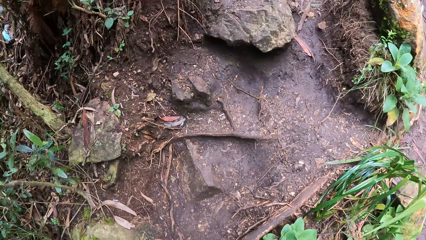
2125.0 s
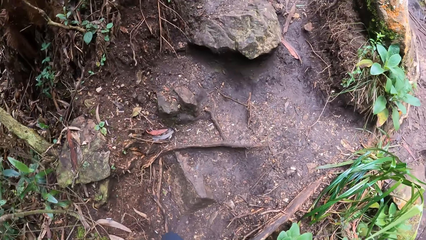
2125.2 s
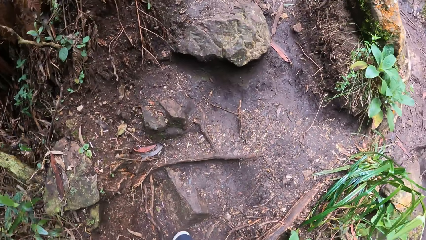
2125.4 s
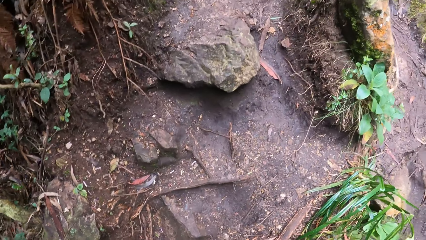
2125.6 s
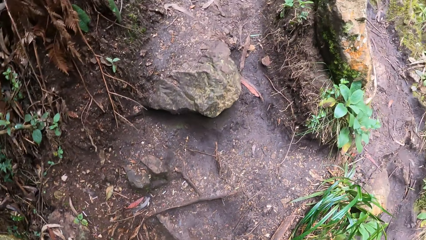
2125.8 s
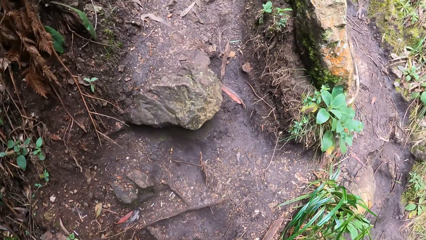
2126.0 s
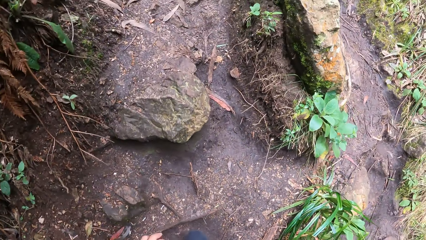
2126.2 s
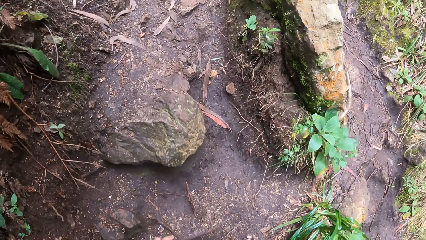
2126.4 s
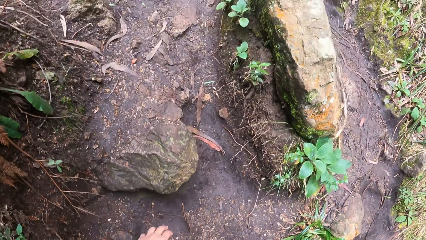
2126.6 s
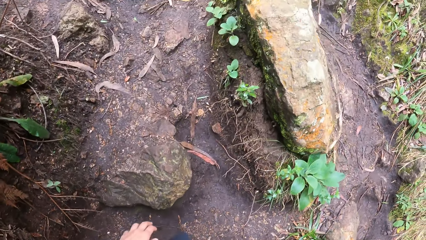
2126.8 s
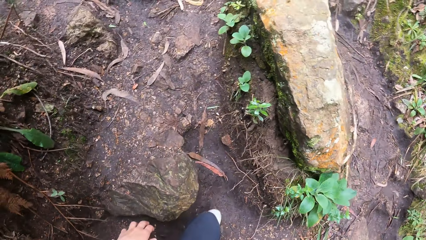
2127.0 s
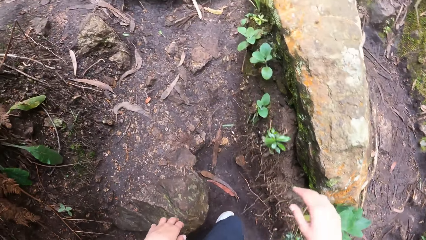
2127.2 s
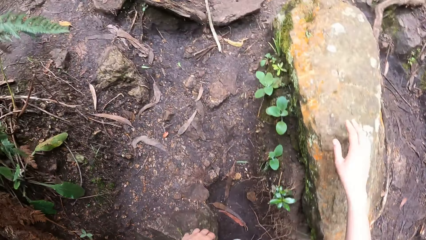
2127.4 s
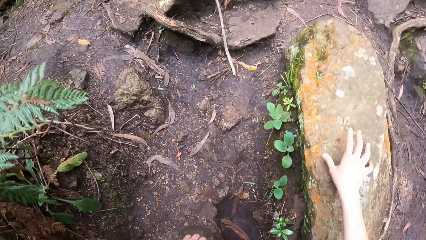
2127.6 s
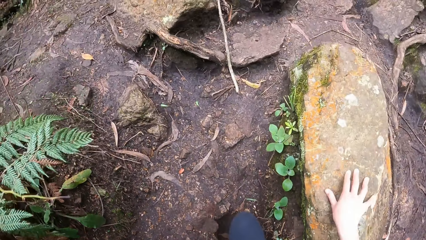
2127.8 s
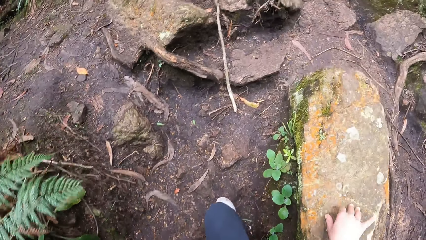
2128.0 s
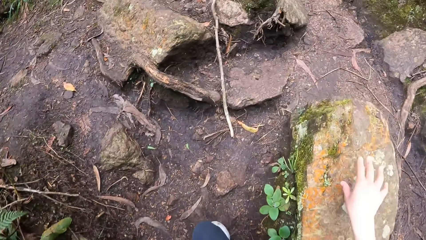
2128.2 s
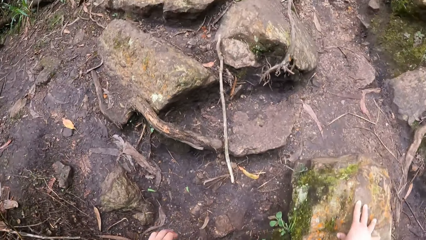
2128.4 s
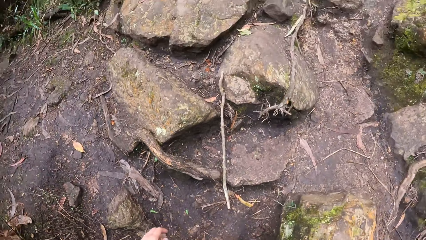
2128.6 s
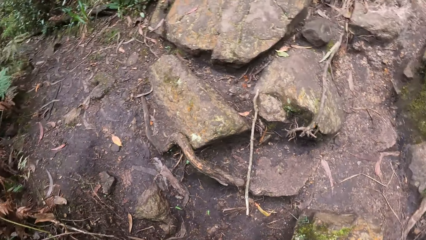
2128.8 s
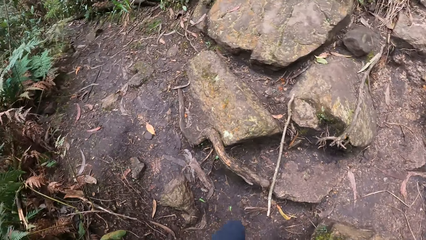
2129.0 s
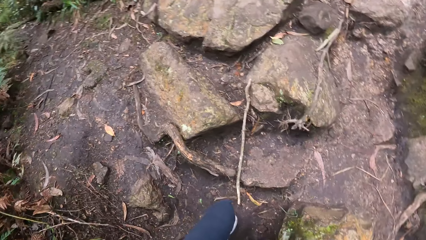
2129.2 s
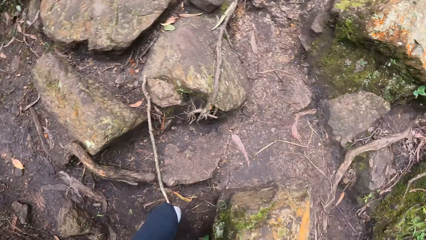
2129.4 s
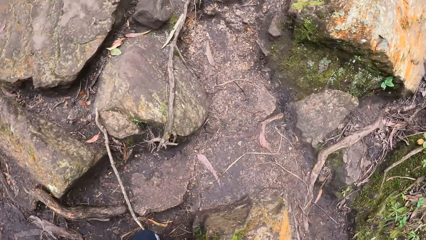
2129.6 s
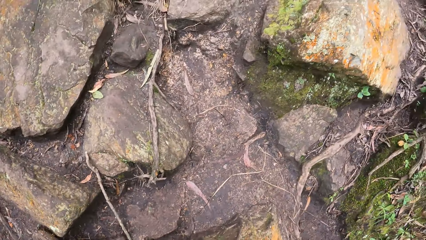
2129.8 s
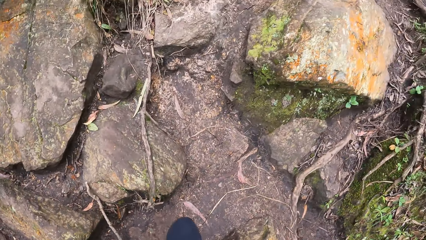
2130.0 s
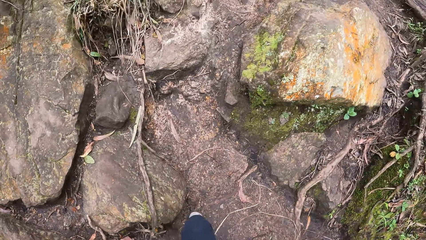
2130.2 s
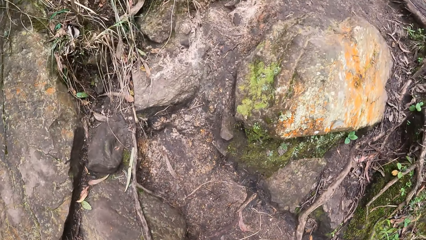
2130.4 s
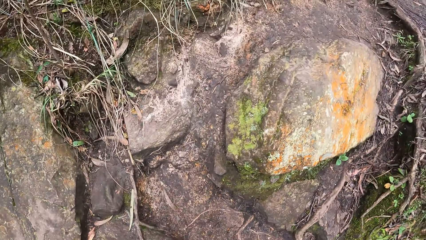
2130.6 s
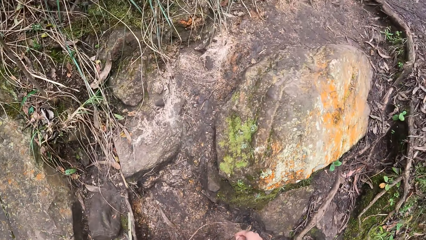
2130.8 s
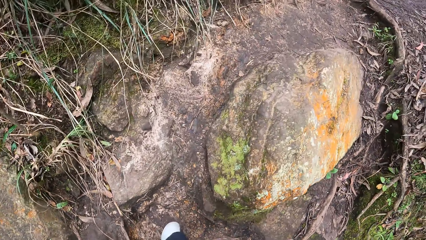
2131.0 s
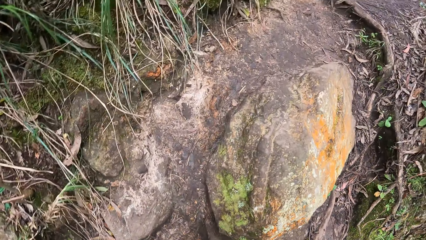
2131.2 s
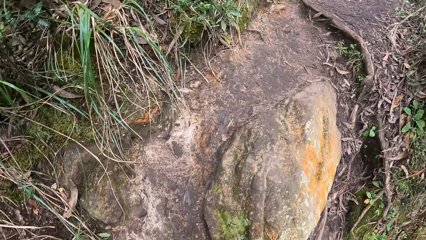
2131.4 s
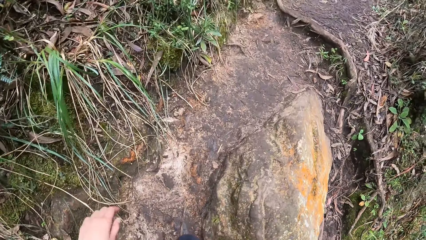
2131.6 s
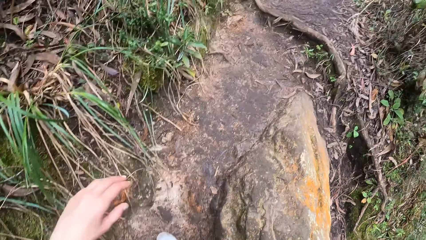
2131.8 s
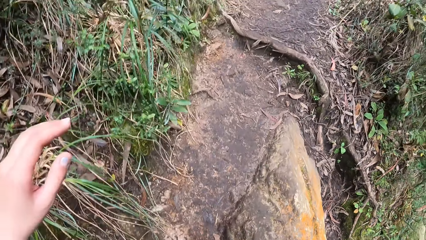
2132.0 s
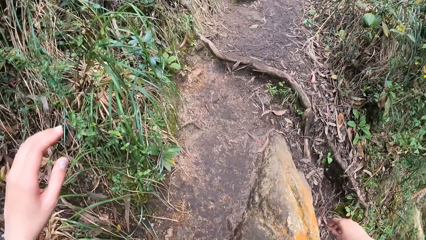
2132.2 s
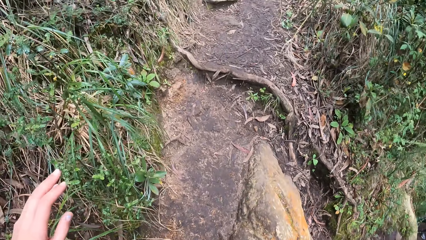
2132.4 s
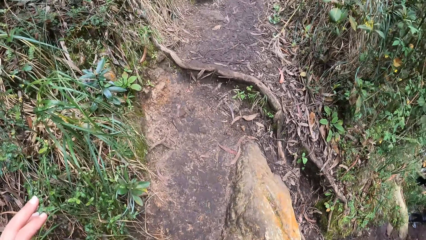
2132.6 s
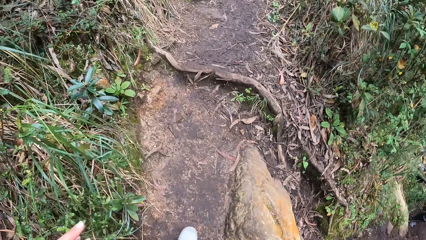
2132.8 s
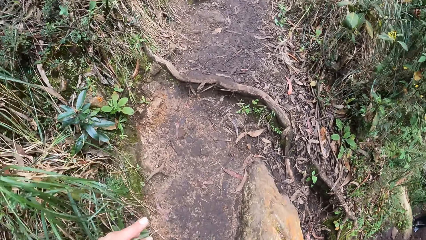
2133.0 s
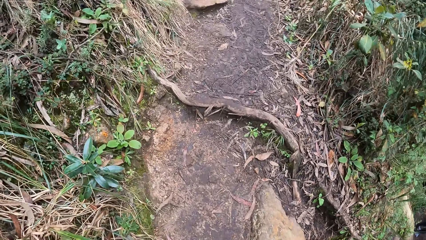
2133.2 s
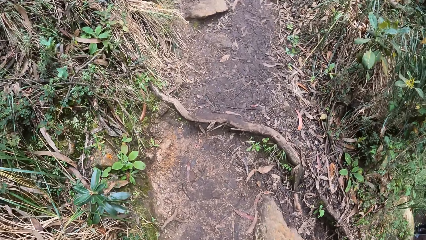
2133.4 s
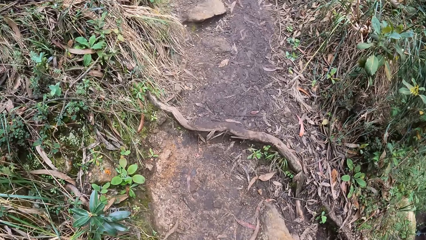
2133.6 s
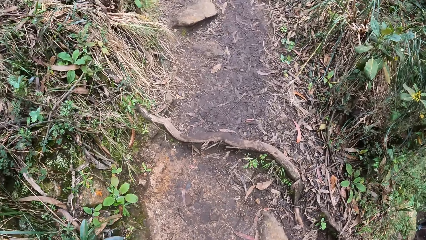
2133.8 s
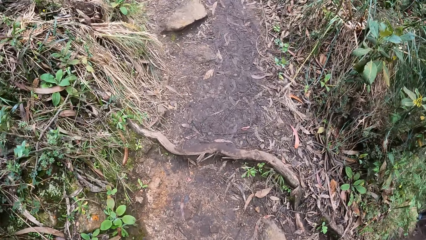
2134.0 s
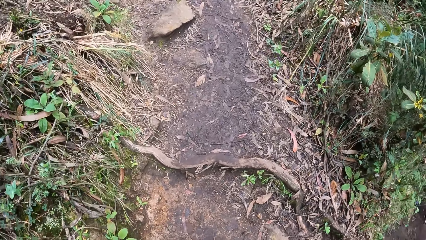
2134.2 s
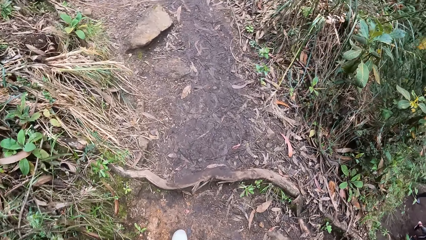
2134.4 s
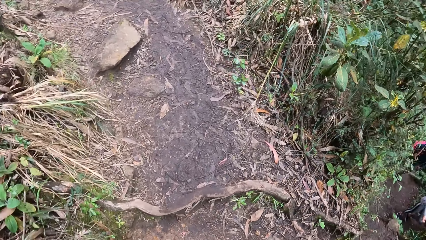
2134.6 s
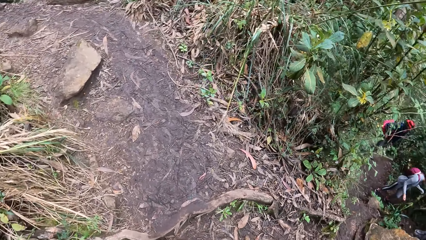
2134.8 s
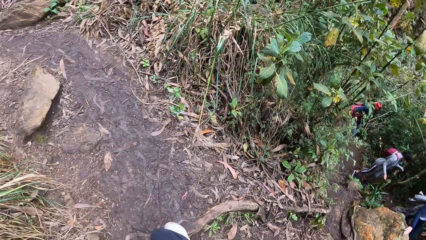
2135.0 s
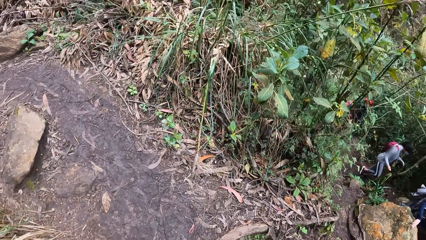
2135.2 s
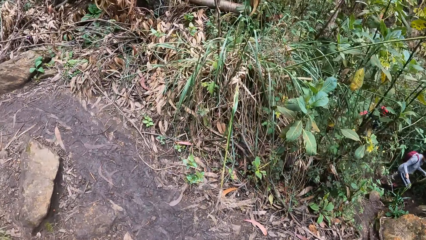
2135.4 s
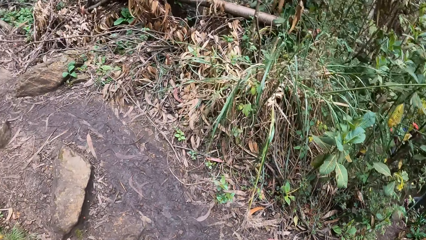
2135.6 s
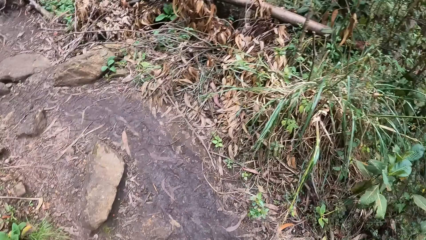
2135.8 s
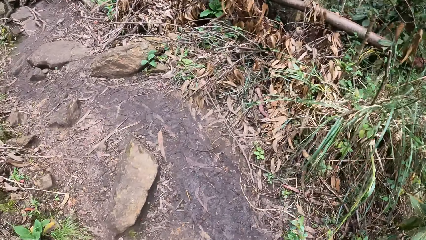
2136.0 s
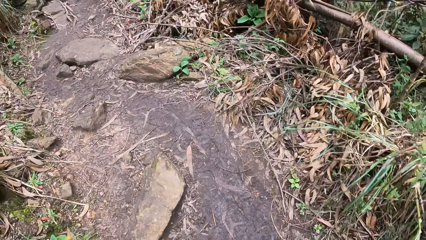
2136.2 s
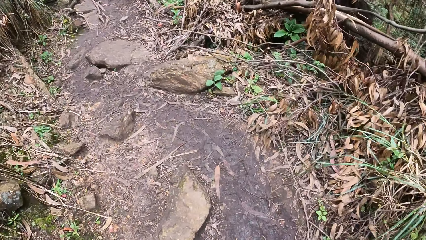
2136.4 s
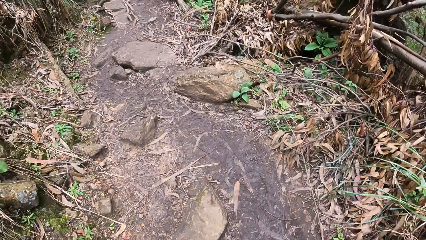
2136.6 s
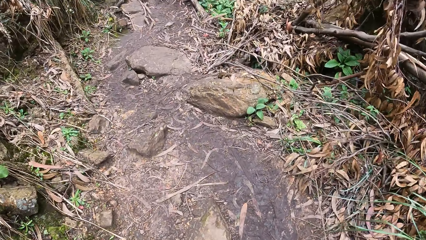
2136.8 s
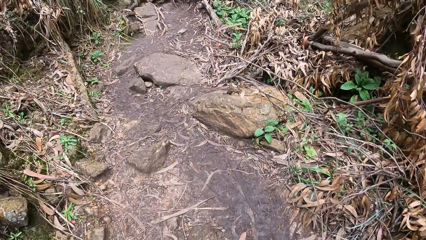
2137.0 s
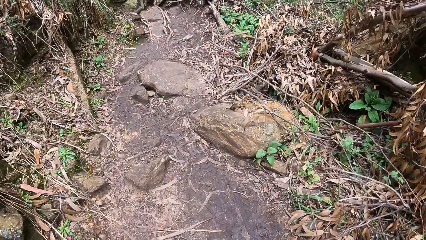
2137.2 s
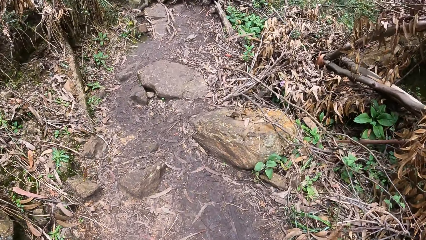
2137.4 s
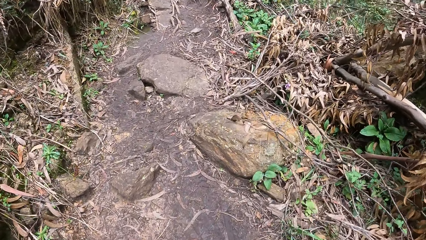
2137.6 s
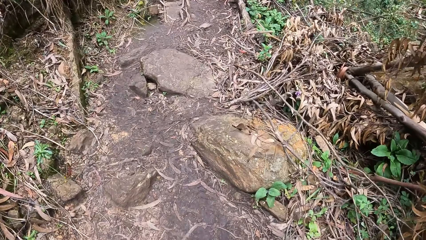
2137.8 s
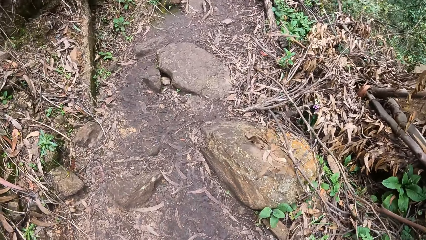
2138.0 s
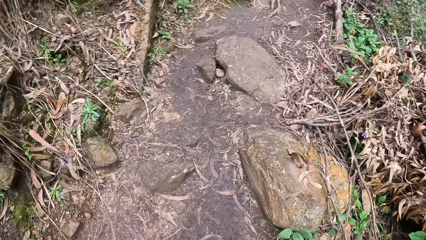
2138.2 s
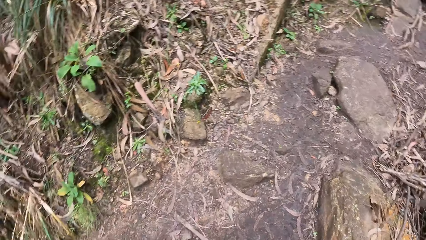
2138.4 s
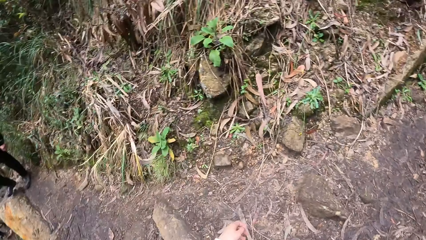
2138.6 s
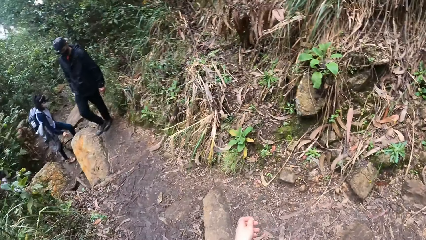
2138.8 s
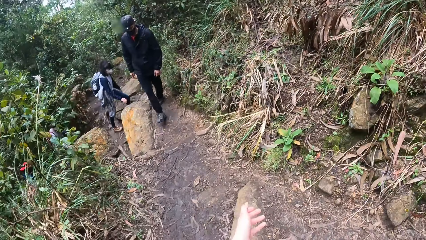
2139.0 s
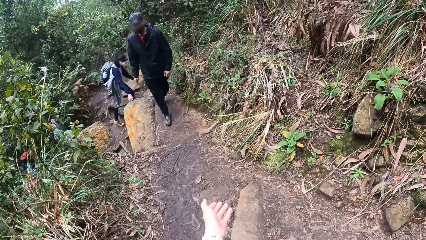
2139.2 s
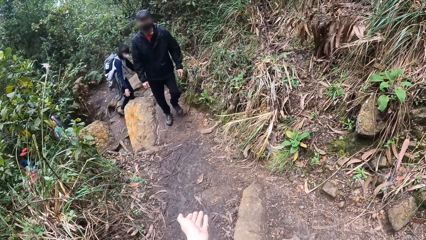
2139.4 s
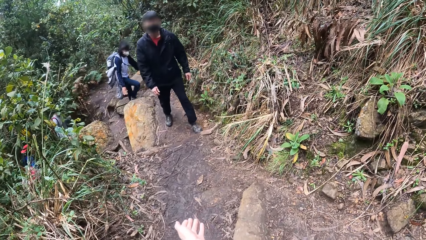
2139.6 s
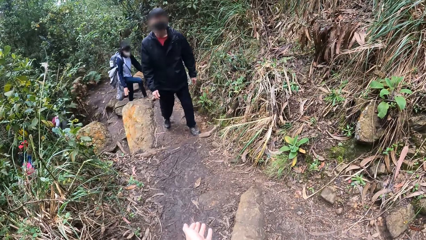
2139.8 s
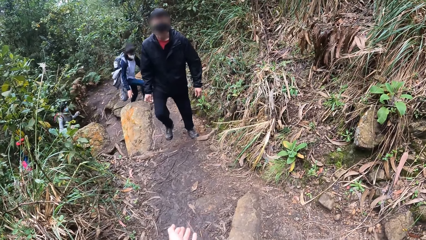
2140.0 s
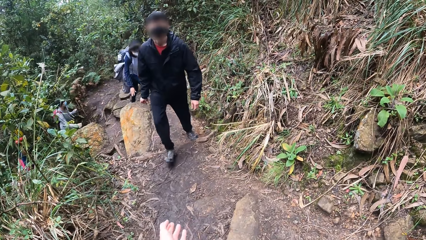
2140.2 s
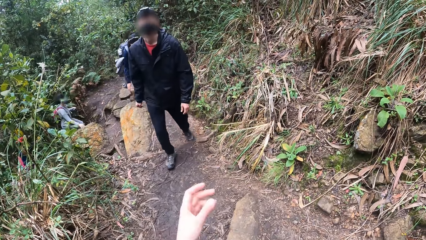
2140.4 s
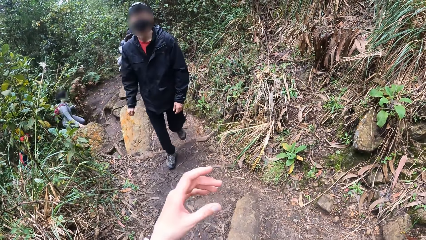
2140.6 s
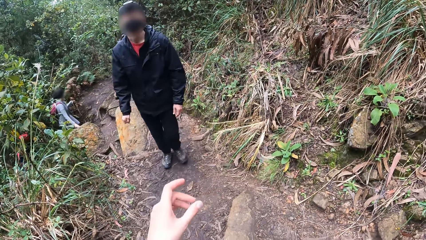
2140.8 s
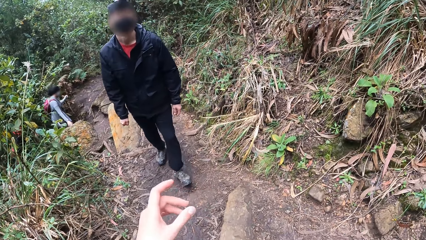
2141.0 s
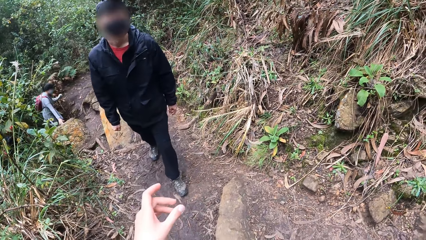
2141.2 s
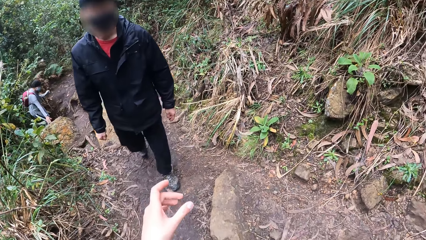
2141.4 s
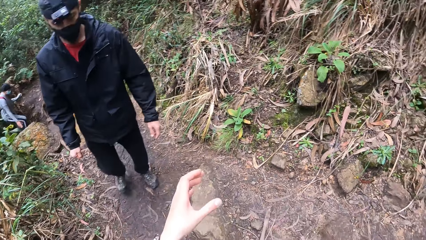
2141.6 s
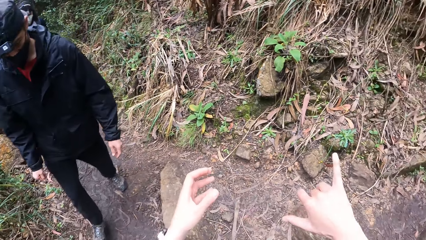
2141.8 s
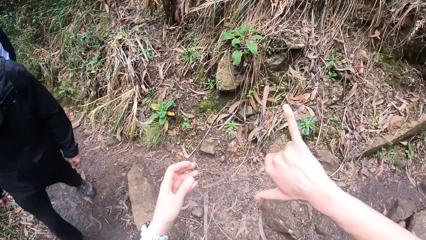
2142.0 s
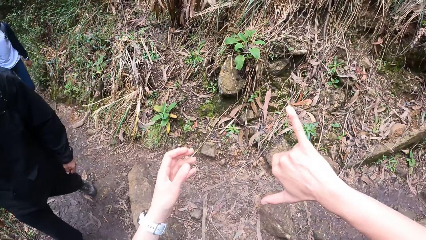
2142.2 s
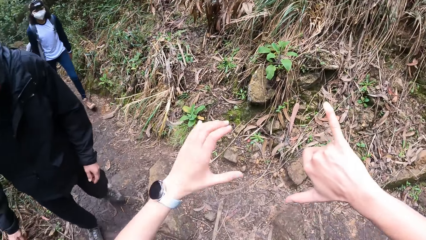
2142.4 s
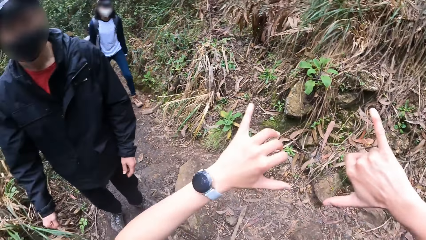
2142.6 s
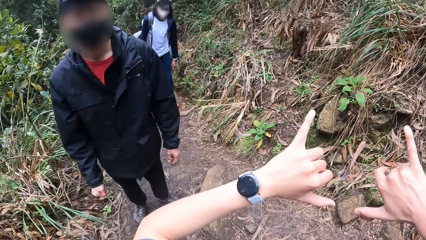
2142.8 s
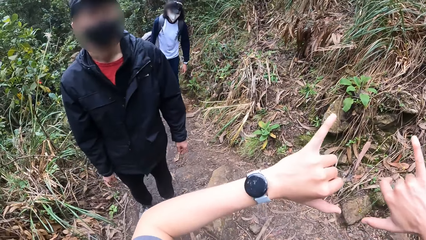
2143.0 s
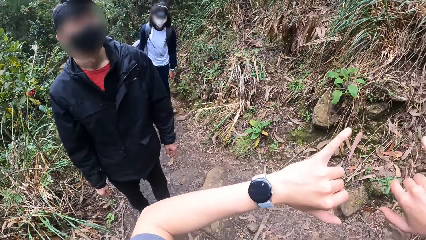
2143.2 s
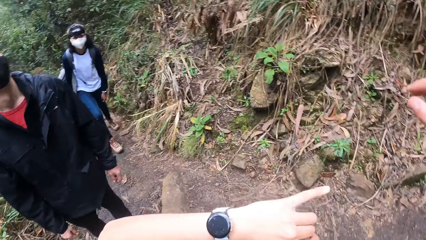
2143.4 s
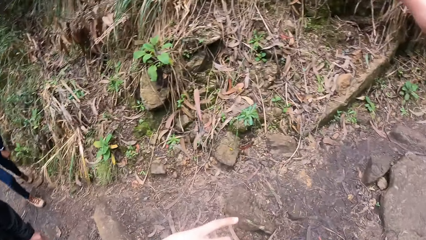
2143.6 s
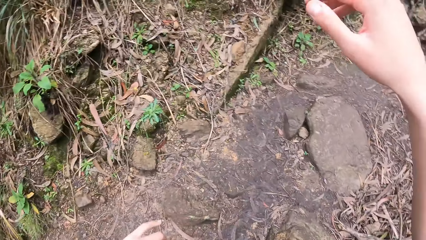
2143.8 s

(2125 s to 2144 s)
The camera wearer climbs the mountain. She holds a rock with her right hand. She touches the rock with her right hand. She holds the rock with her right hand again. She makes hand gestures with her left hand. She interacts with a man. She makes hand gestures with her hands.
